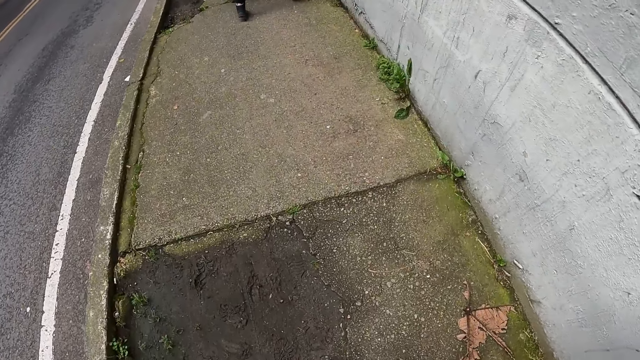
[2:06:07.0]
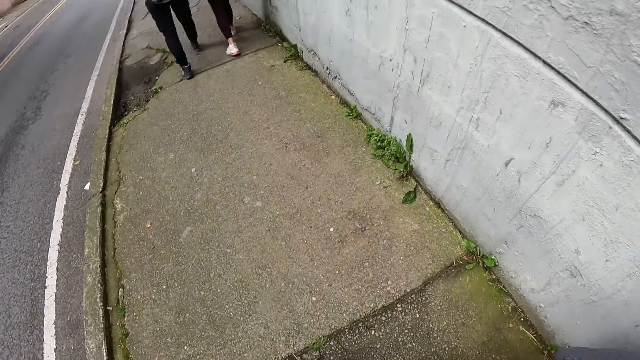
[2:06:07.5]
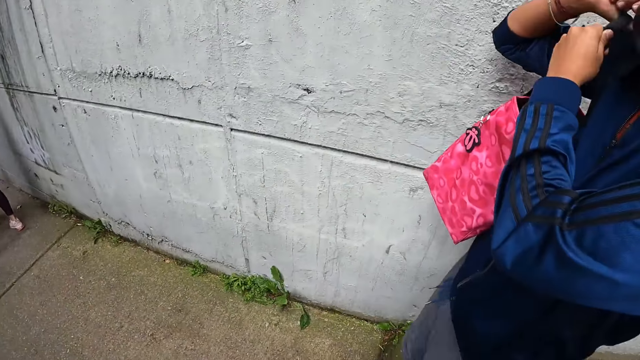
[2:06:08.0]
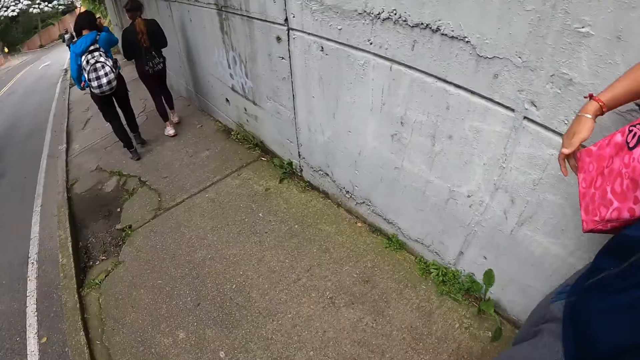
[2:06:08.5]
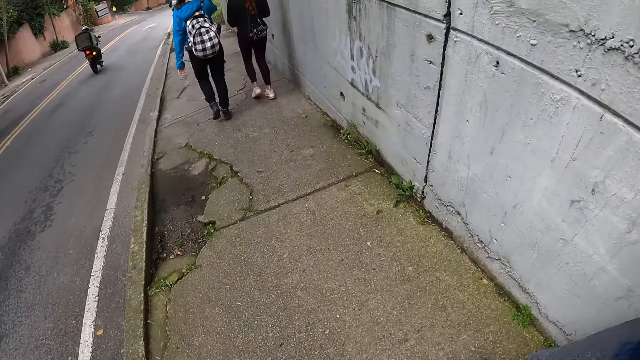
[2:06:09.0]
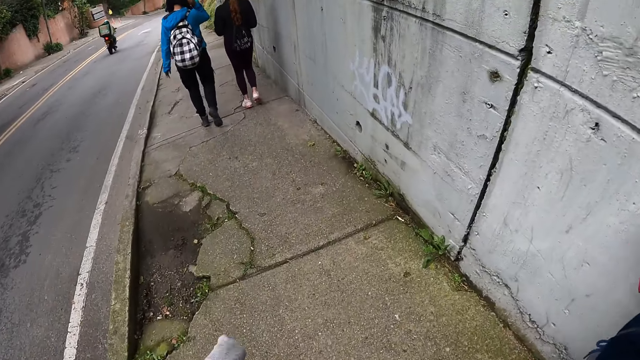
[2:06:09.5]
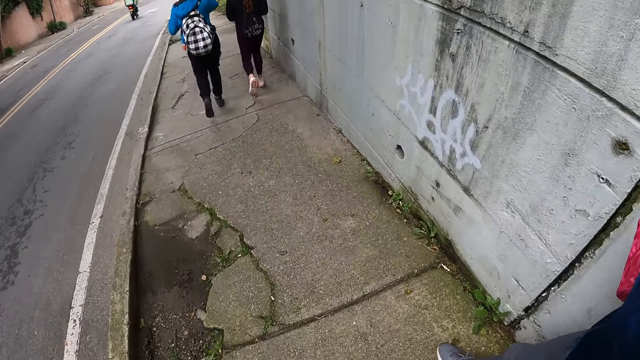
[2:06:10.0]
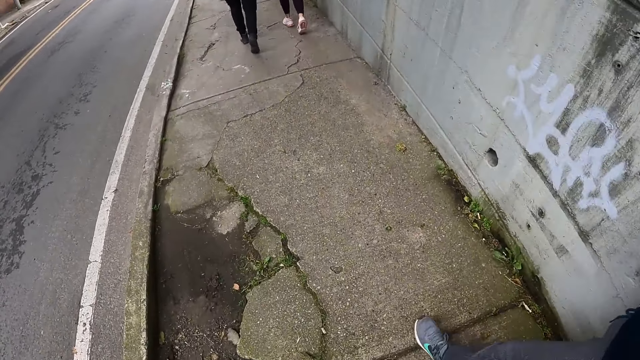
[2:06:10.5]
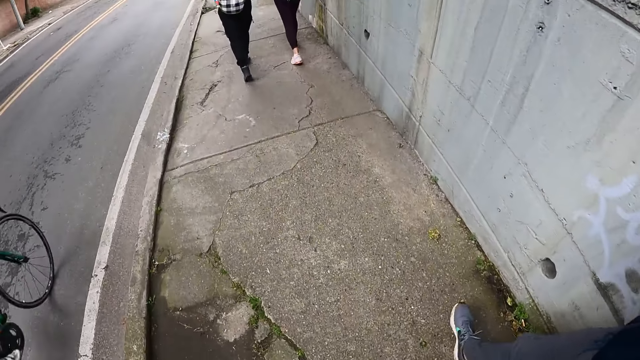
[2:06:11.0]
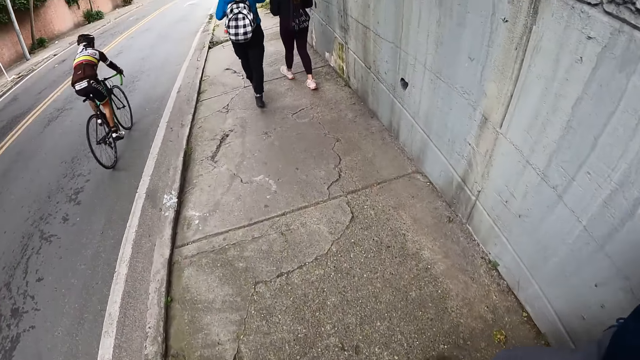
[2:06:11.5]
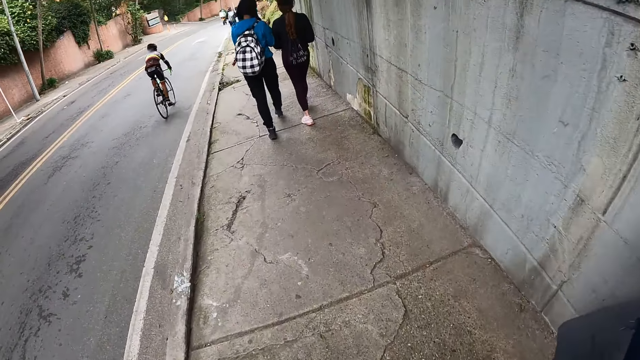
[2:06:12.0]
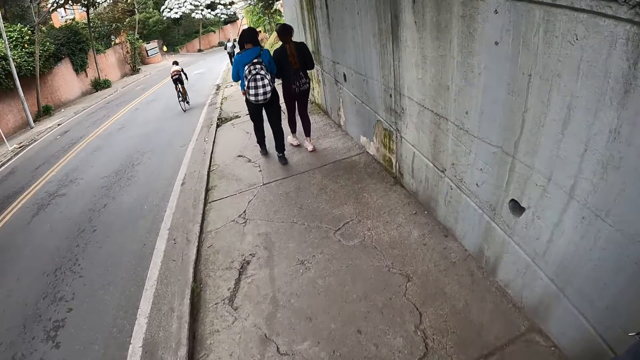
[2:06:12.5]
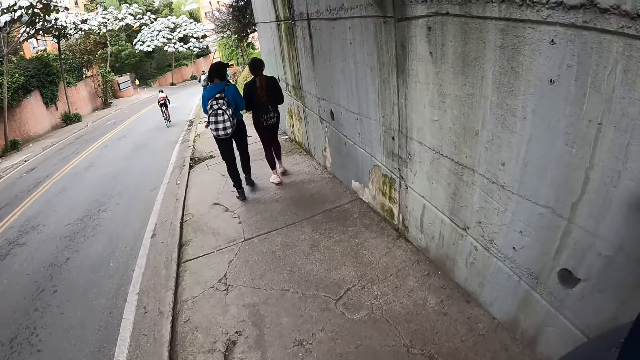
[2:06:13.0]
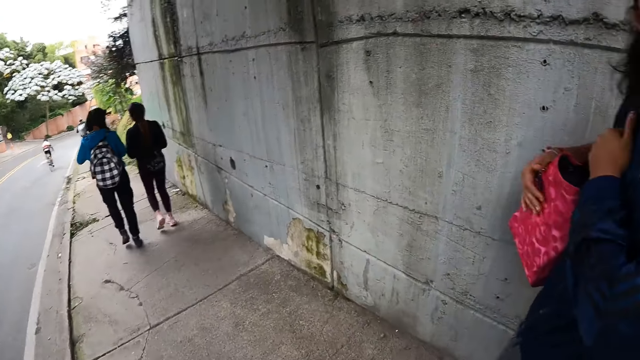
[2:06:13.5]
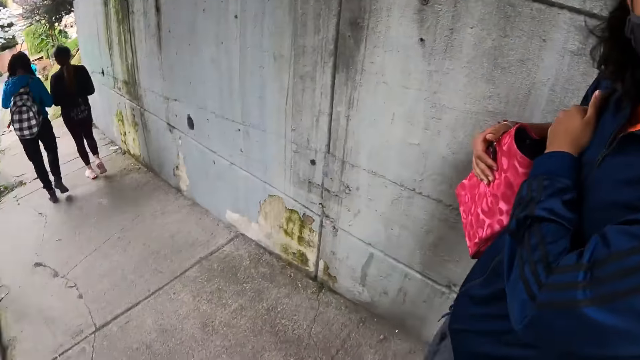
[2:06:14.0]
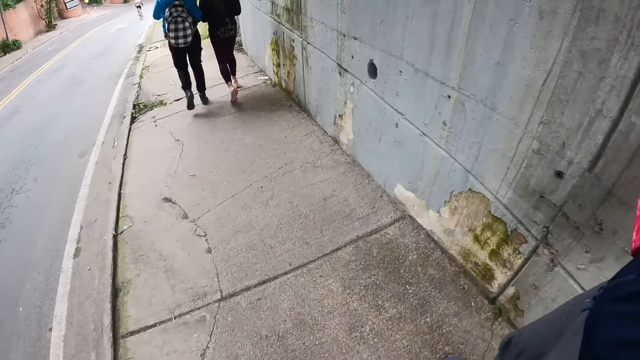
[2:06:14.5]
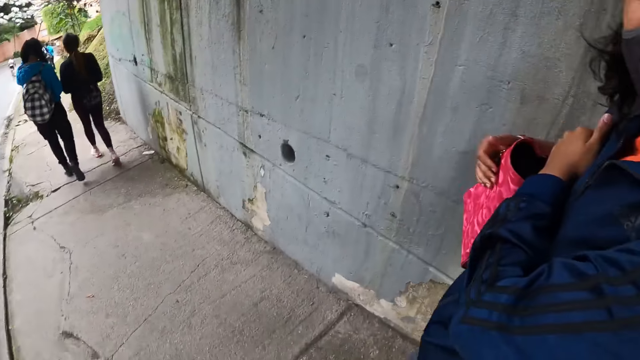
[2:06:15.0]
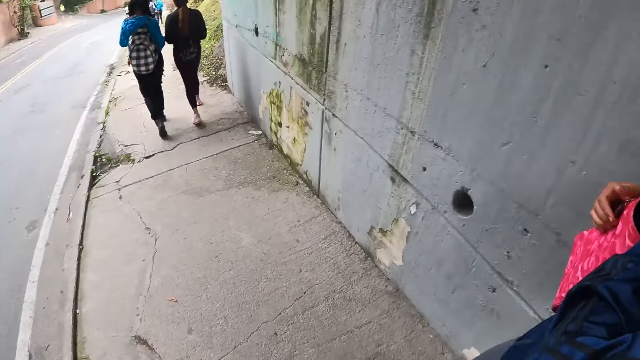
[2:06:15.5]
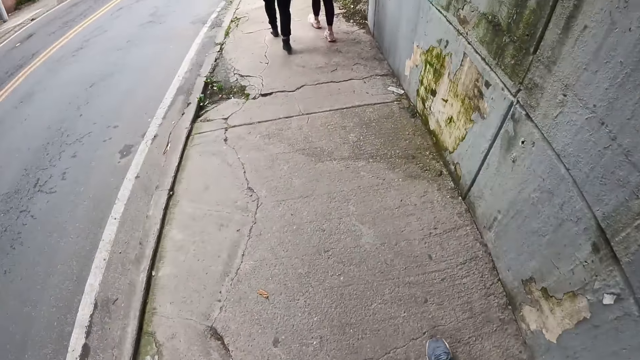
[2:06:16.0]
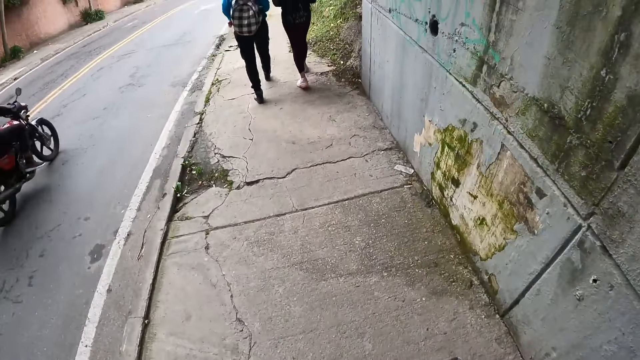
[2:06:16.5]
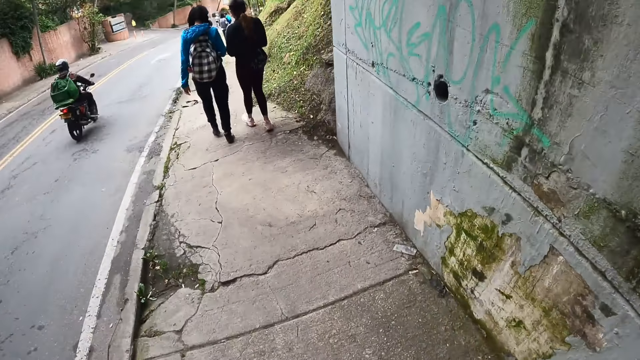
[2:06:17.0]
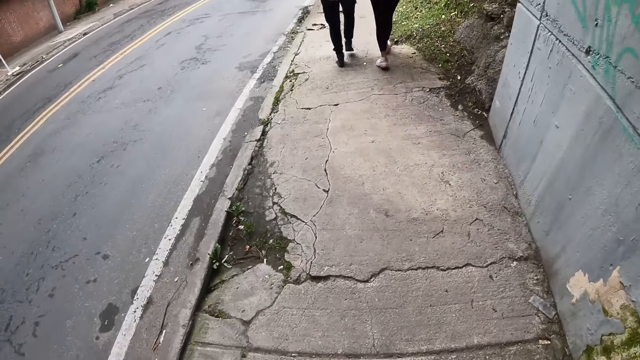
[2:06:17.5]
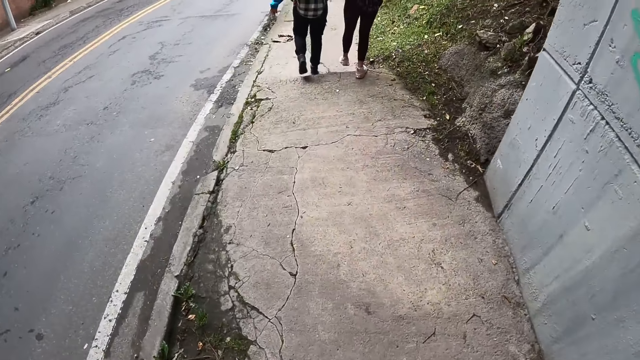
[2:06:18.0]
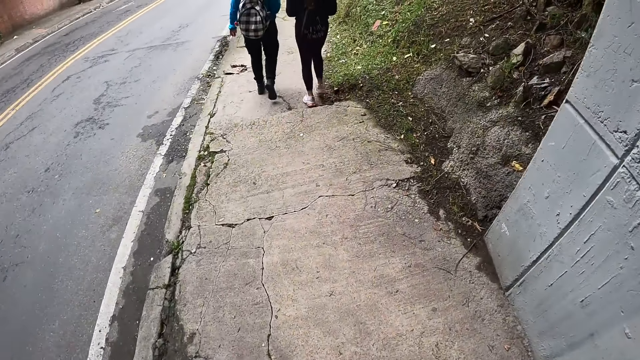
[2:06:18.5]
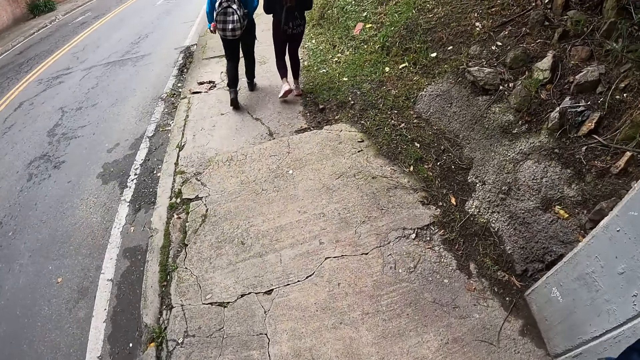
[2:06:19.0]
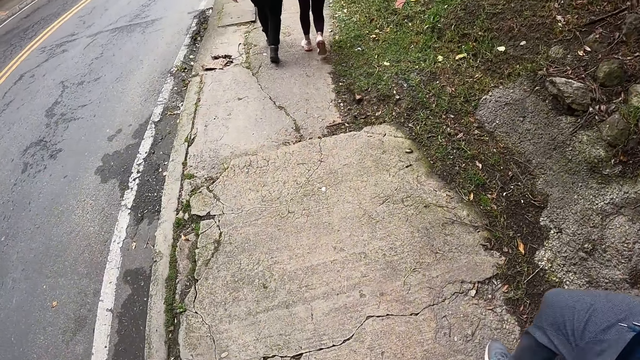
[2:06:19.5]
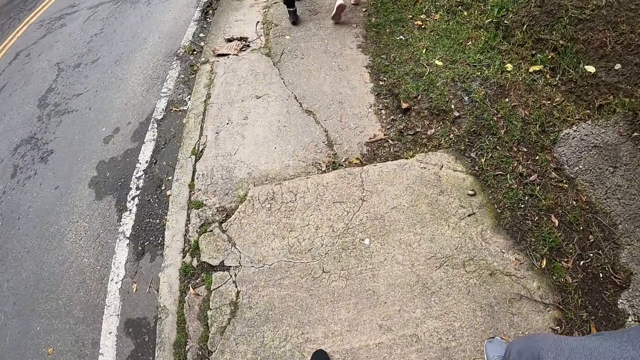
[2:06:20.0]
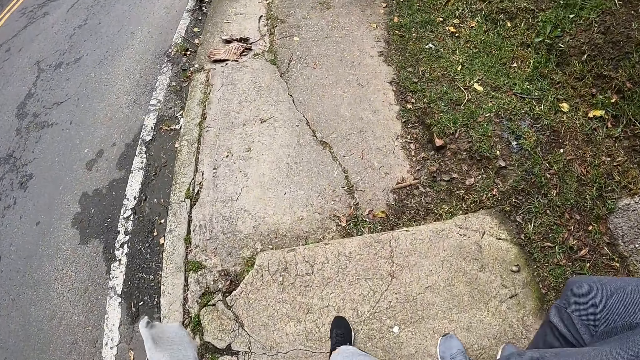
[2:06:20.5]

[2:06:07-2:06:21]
A motorcycle rides past the camera wearer.

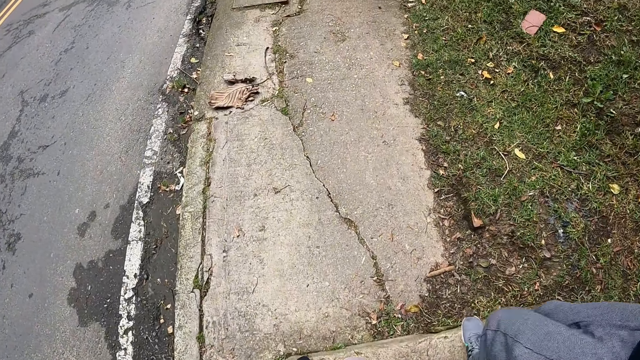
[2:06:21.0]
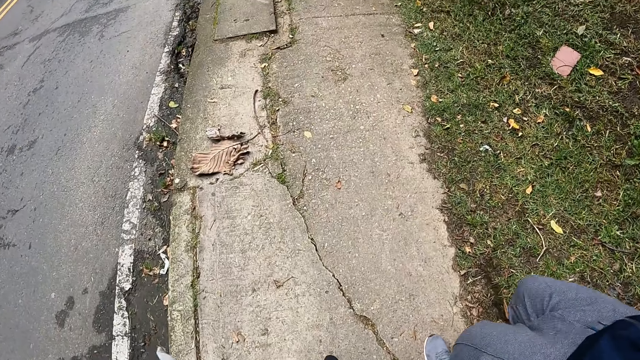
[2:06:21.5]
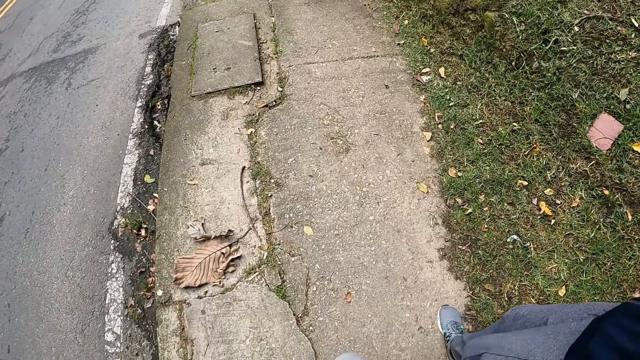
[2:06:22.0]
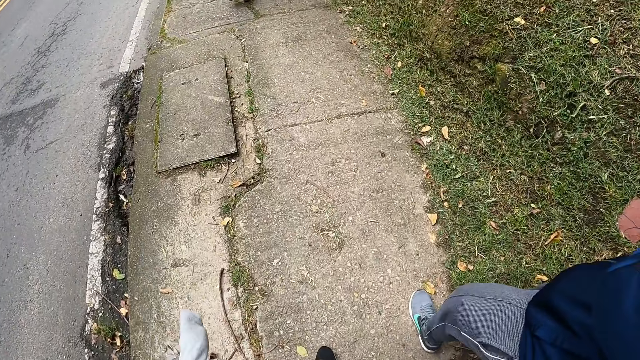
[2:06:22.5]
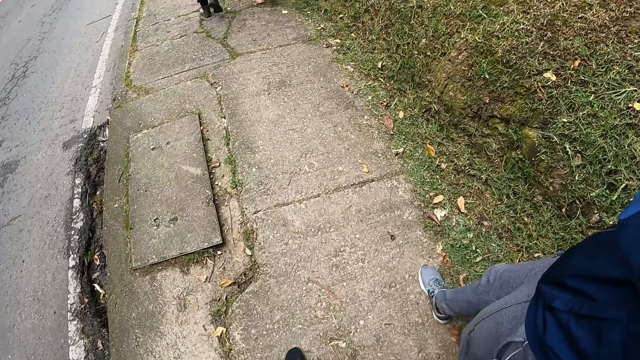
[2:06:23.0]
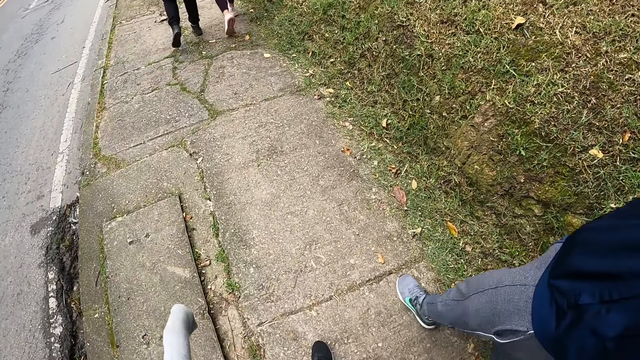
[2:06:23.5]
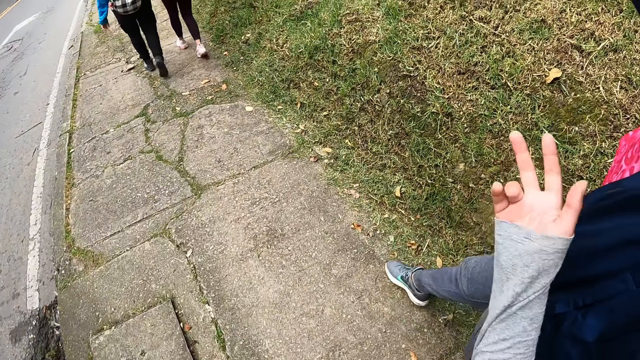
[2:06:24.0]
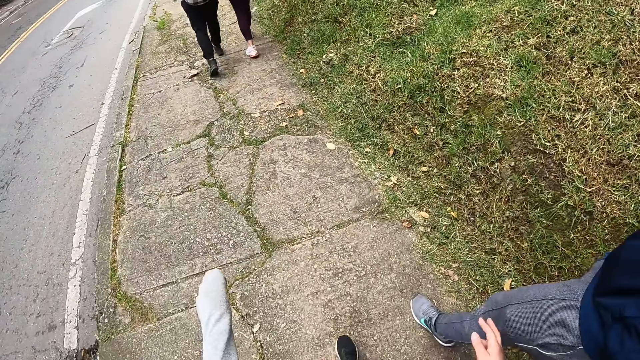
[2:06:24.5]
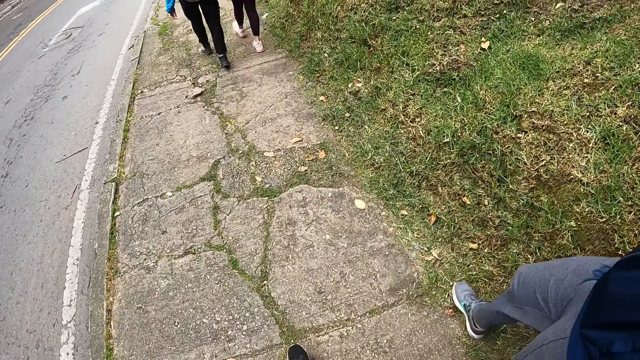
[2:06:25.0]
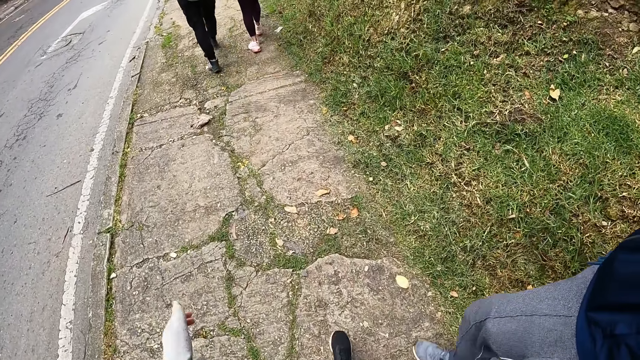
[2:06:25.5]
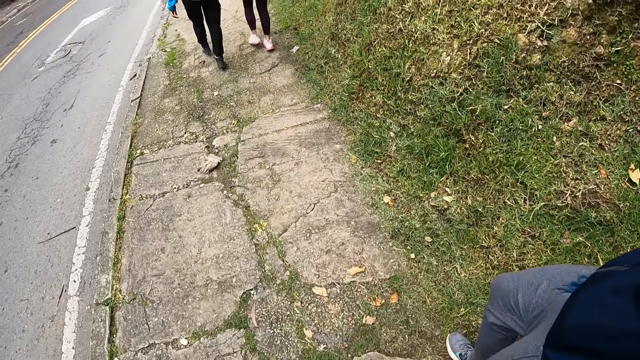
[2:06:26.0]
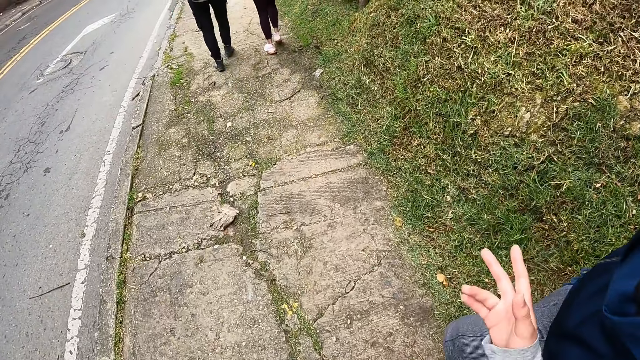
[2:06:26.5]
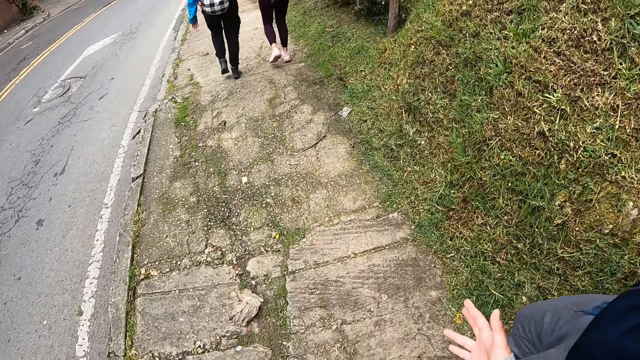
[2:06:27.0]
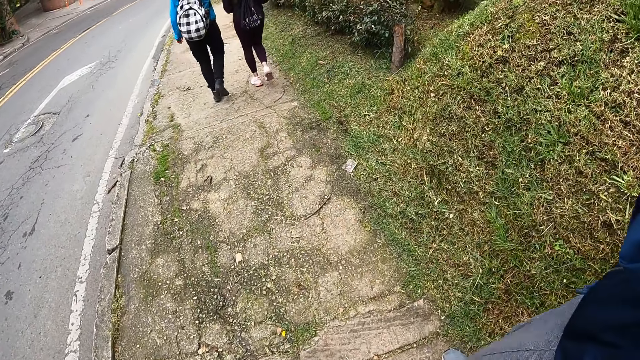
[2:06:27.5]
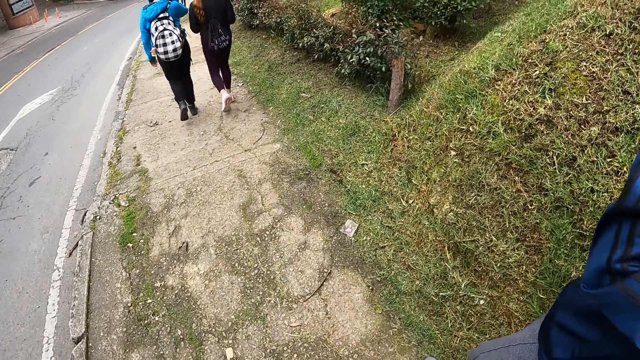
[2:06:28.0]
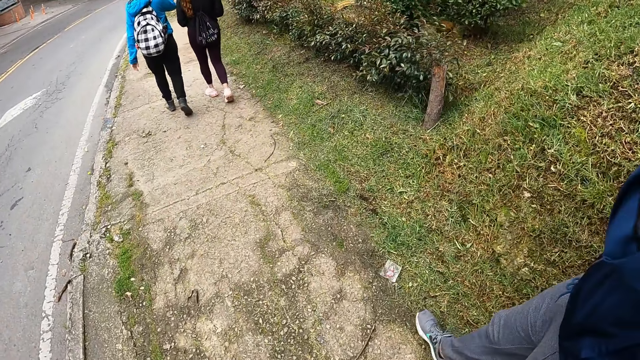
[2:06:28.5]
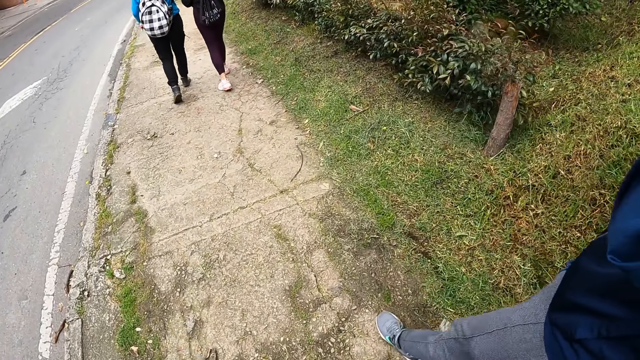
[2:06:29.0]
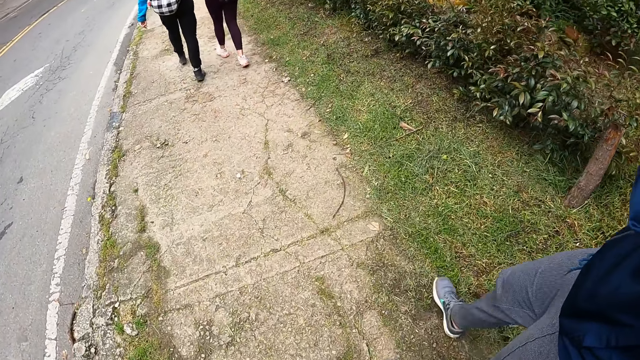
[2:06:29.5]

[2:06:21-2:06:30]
The camera wearer interacts with the woman.
